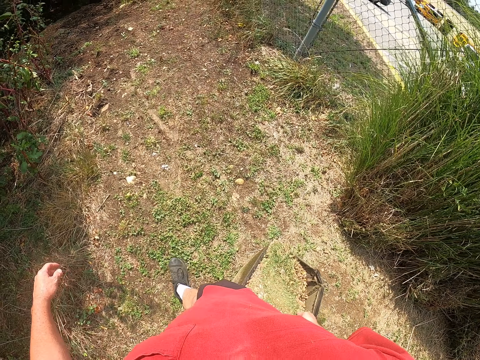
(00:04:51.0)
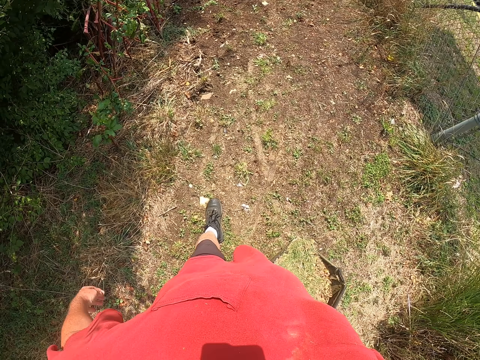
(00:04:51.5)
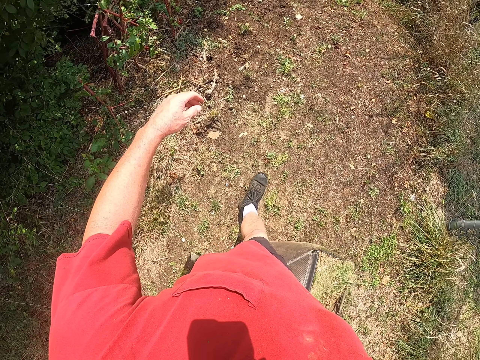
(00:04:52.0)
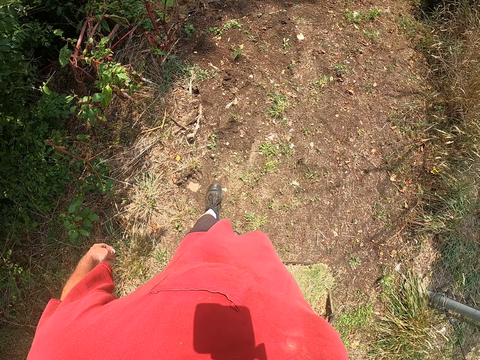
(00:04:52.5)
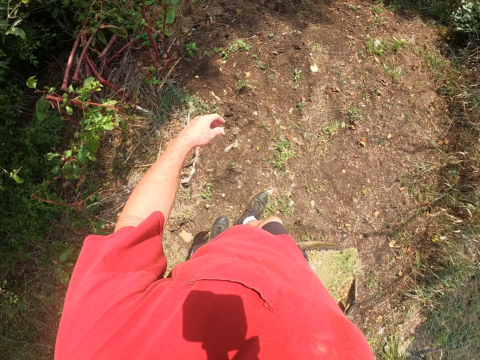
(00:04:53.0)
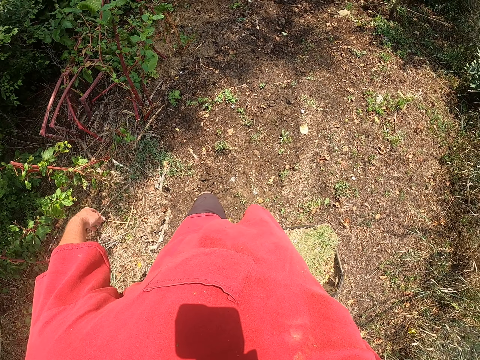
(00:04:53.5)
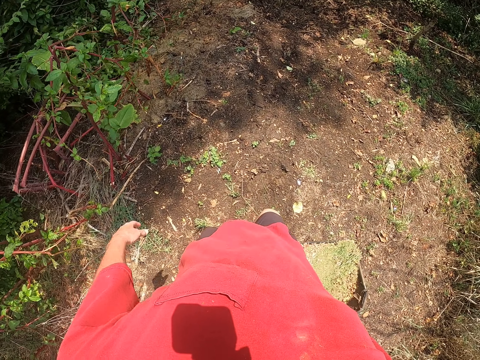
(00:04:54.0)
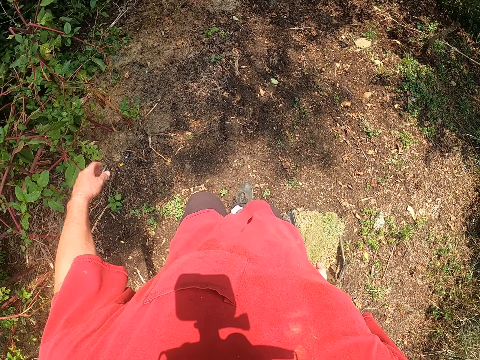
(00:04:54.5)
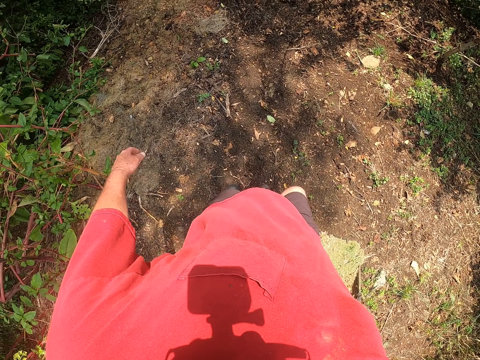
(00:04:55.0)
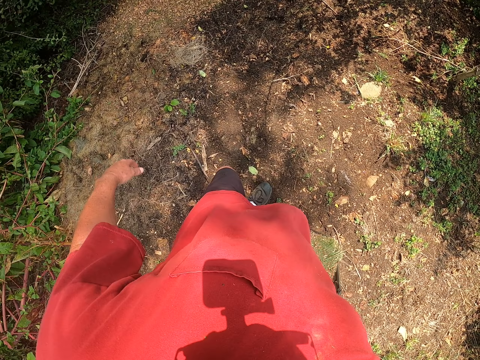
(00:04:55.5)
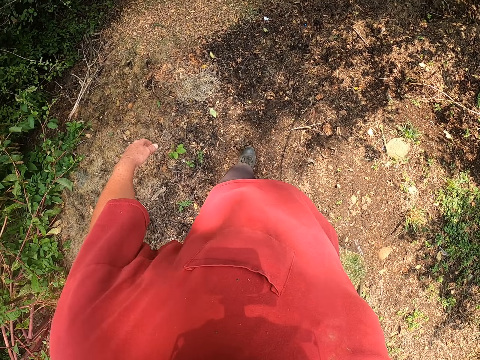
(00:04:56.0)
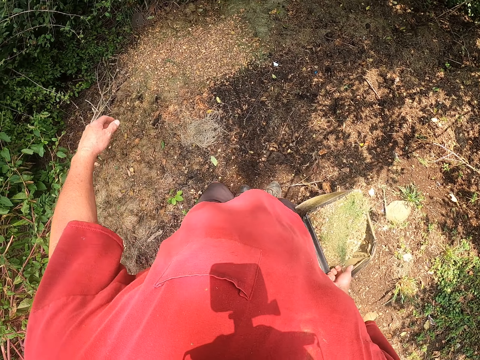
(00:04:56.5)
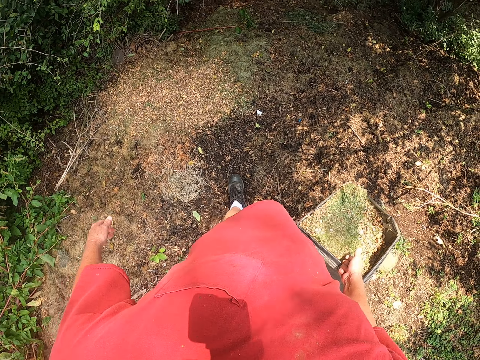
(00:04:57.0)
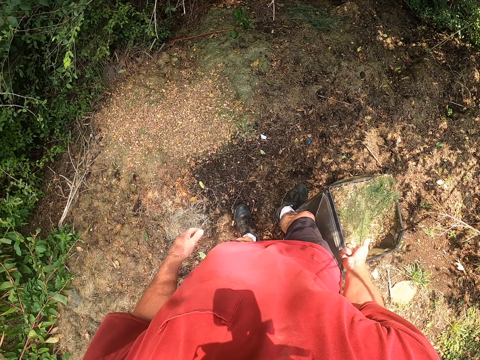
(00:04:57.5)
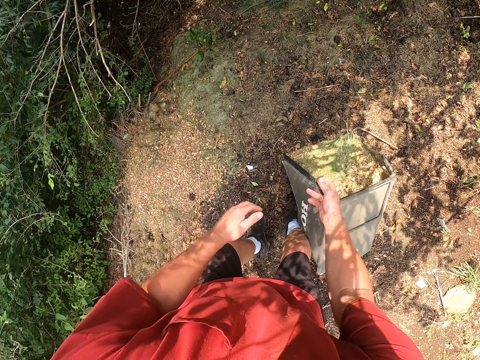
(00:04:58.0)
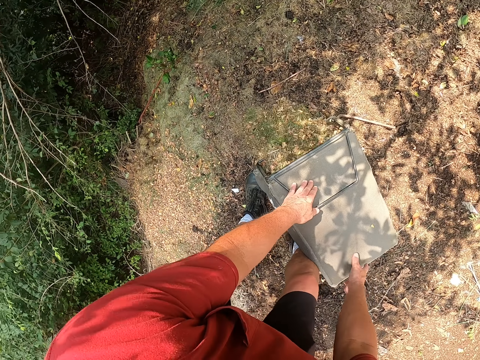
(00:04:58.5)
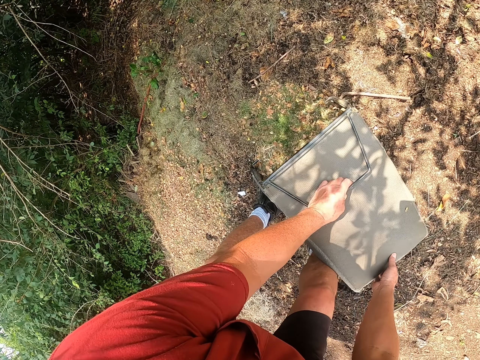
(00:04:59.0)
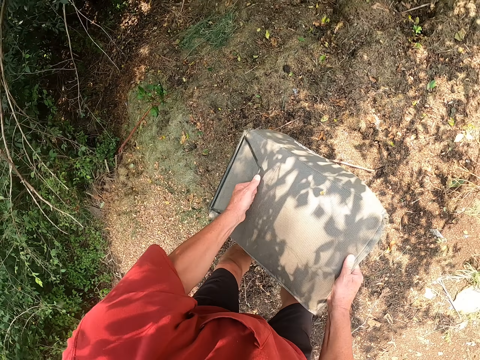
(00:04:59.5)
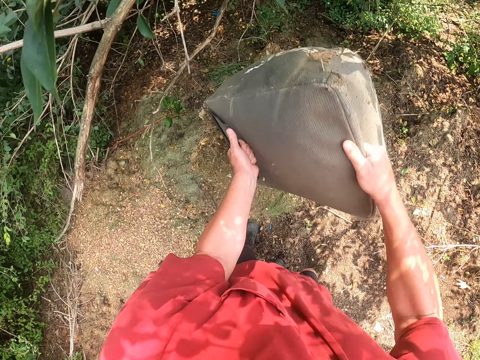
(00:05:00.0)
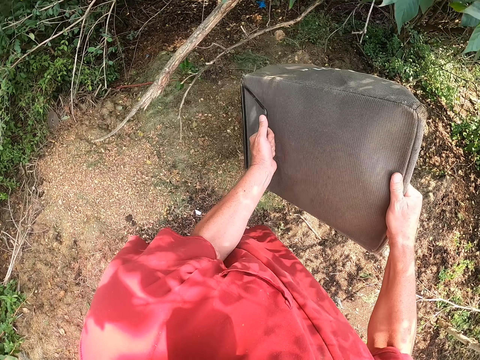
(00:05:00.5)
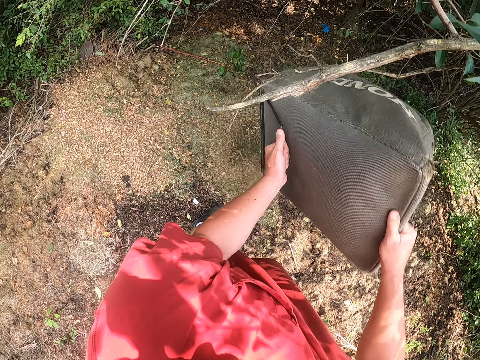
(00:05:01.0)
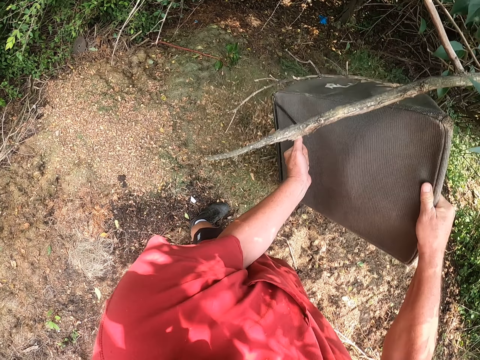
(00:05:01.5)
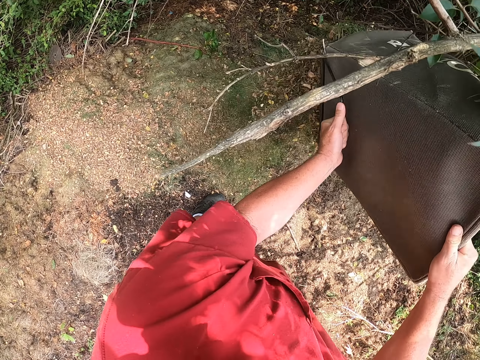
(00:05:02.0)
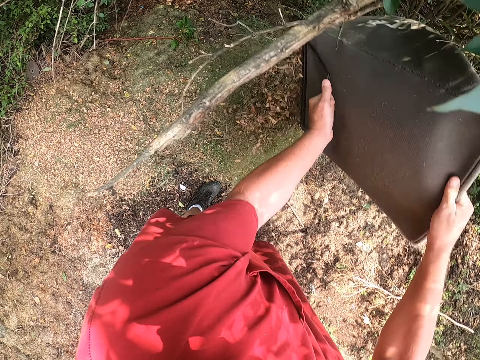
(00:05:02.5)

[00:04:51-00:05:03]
The camera wearer pours the litter on the garden with both hands.

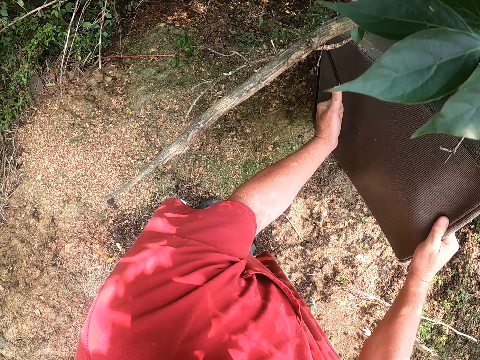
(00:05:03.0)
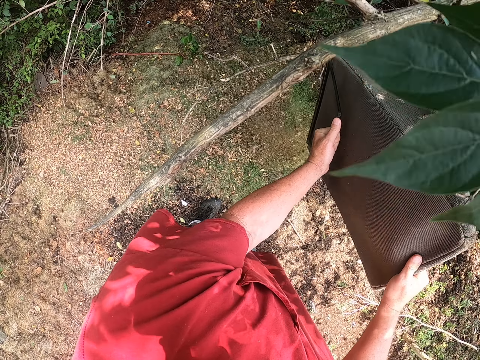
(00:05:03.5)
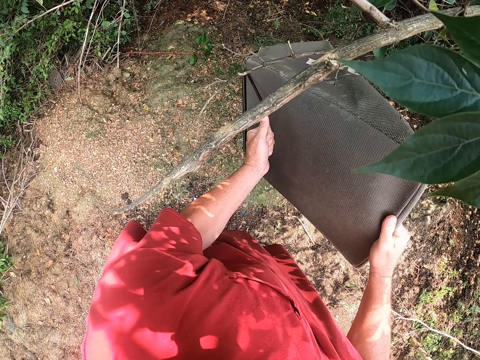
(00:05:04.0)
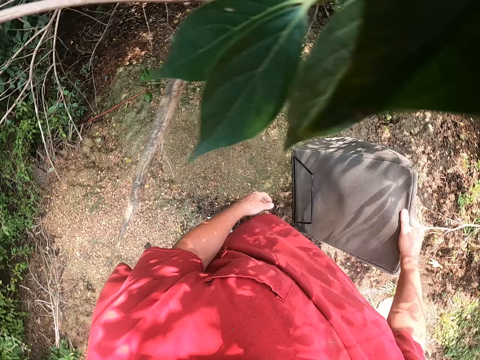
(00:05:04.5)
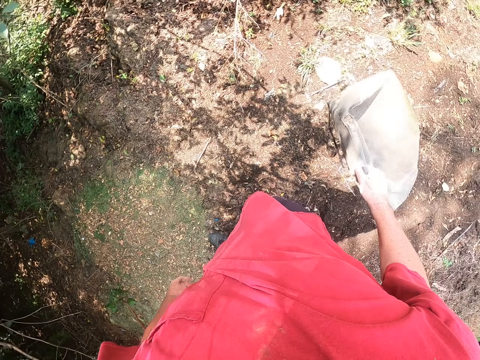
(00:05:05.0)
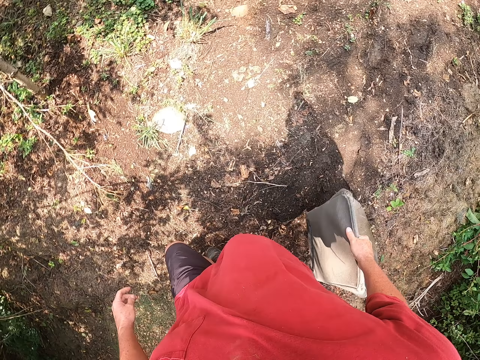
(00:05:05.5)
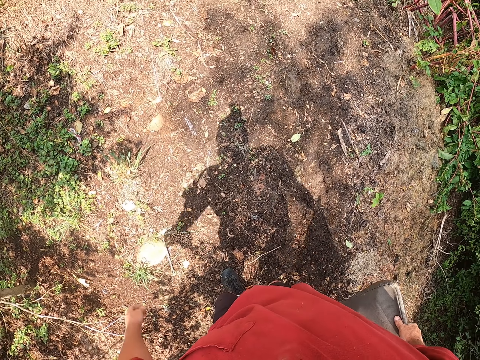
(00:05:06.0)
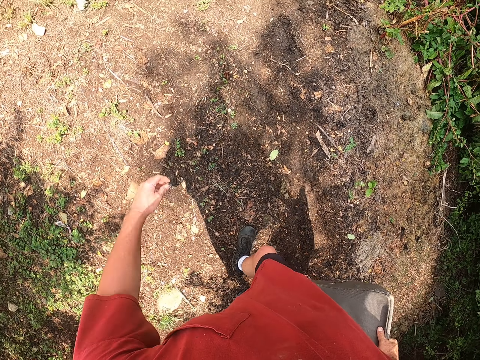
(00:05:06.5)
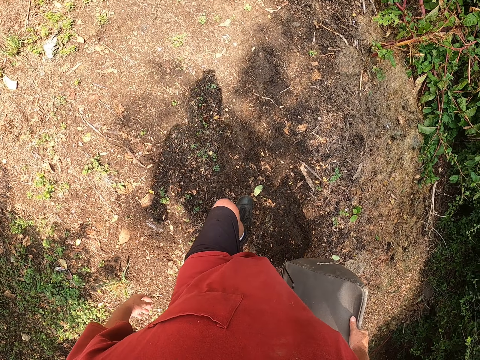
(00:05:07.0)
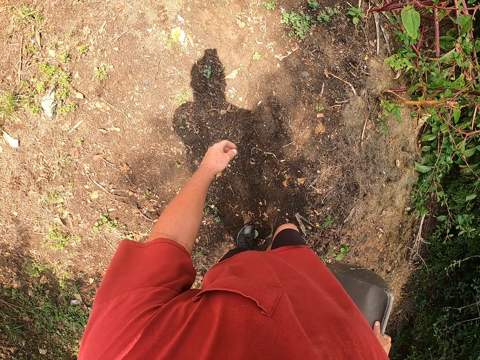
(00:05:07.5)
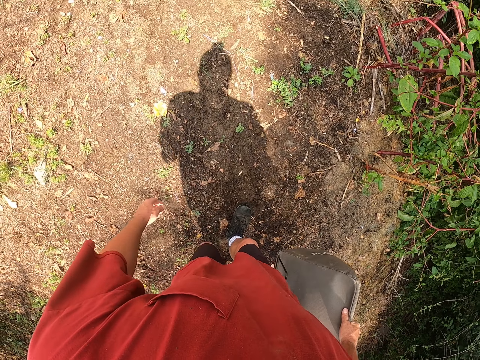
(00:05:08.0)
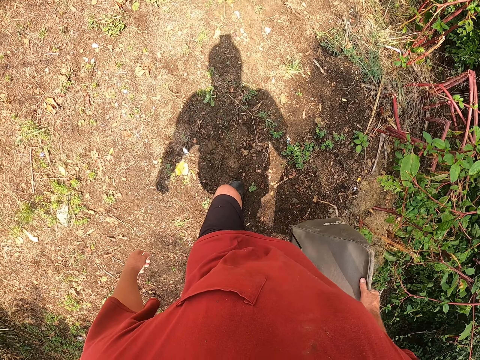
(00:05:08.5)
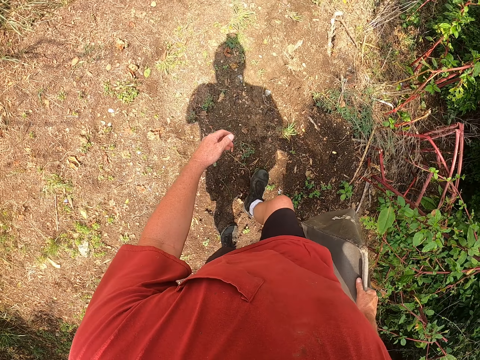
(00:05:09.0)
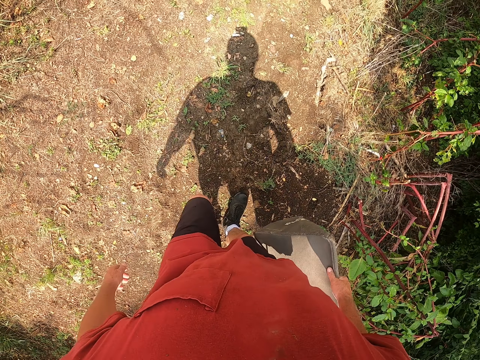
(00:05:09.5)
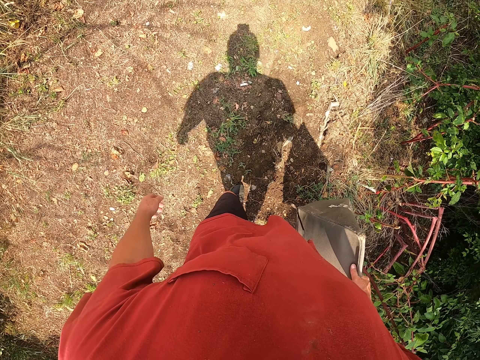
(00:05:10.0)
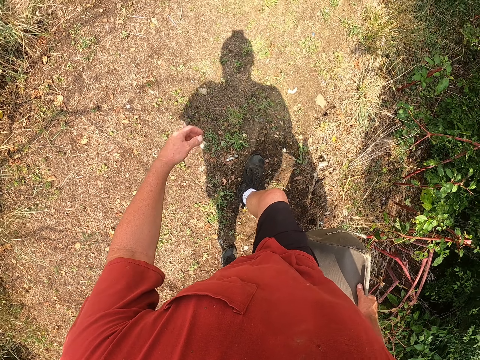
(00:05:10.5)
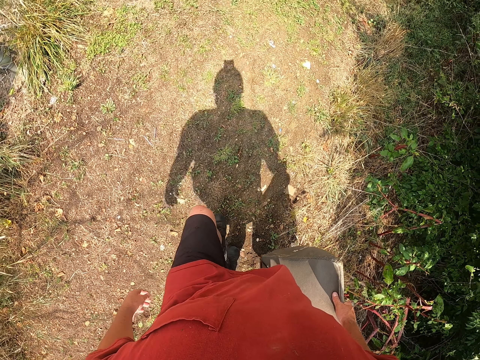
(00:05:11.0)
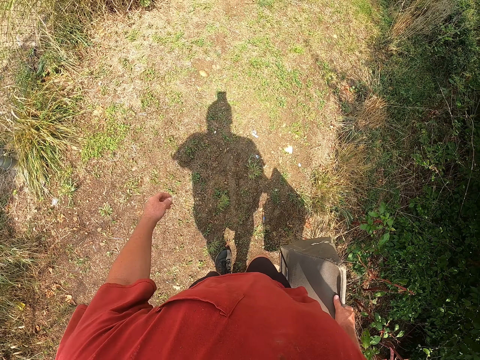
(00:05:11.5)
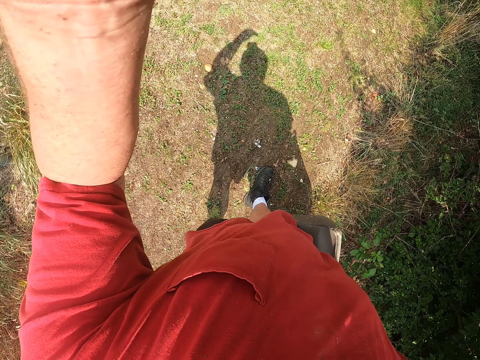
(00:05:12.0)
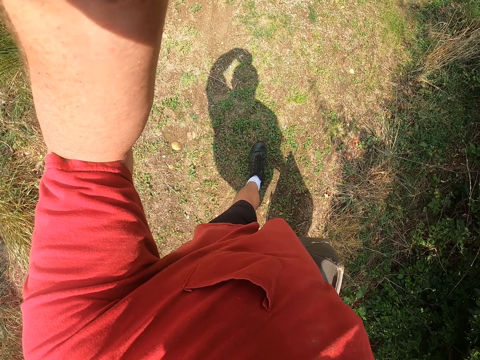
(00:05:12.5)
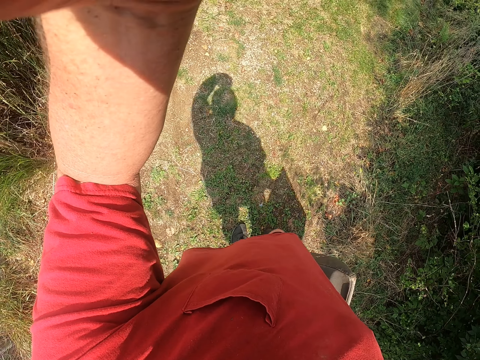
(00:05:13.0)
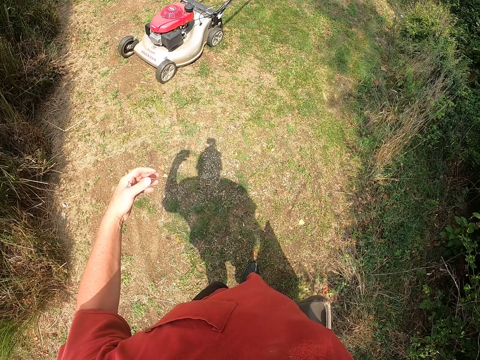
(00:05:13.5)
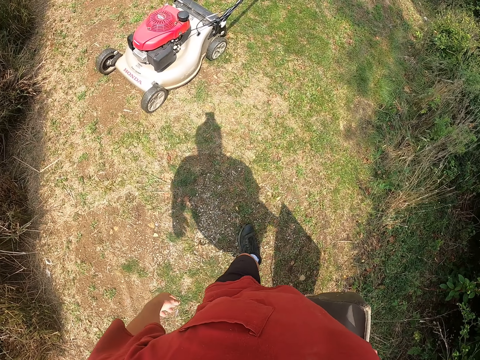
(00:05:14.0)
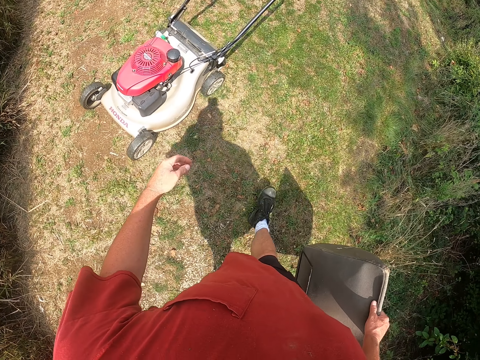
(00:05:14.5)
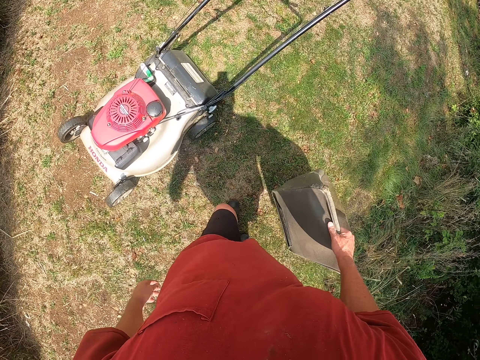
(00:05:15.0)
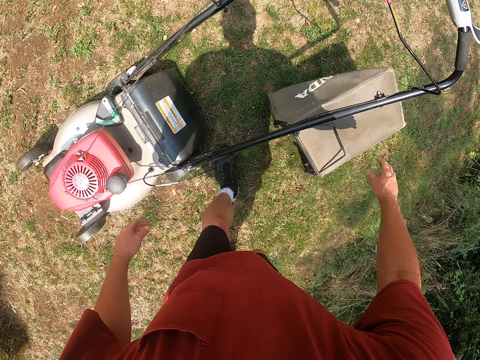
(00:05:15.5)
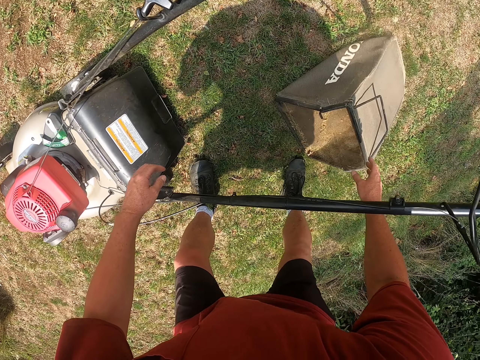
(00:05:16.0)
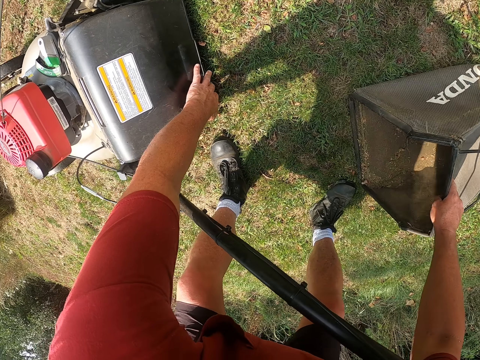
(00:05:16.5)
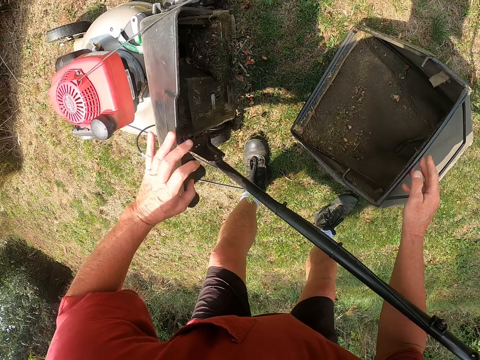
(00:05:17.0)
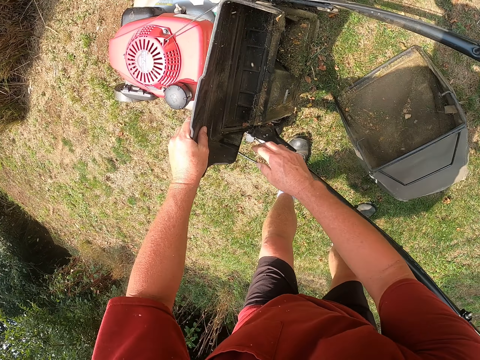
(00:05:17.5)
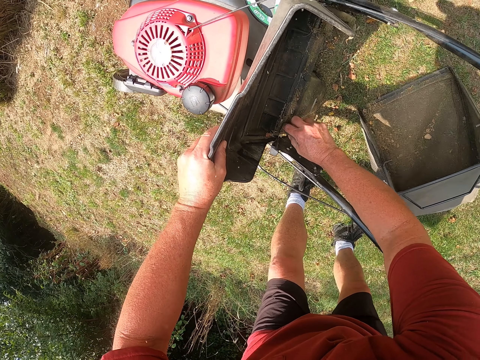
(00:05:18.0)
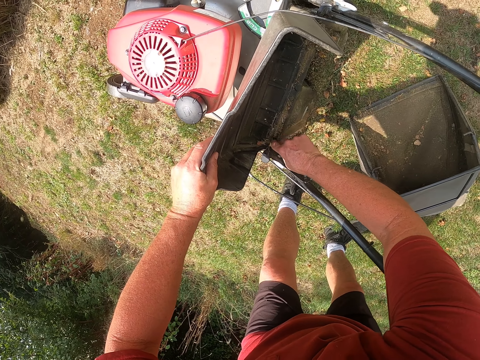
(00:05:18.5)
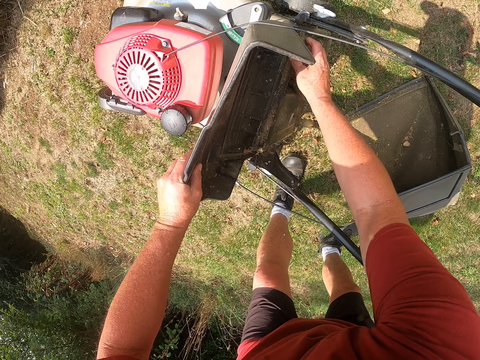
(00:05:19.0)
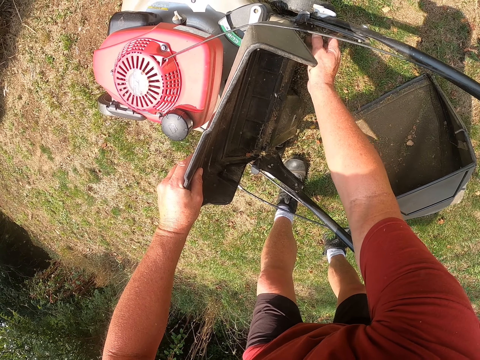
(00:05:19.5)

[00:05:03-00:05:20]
The camera wearer turns around the garden. They walk around the compound. They walk towards the lawn mower. They fix the camera. They raise the left hand to the camera. They withdraw the left hand from the camera. They walk towards the lawn mower. They drop down the lawn mower dust bin with the right hand. They open part of the lawn mower with the left hand. They wipe other parts of the lawn mower with the right hand.
